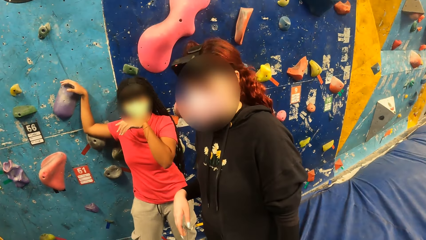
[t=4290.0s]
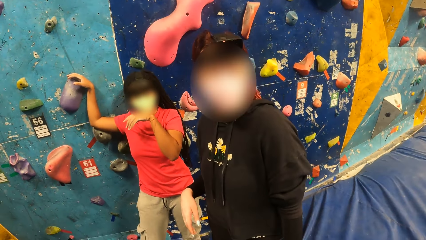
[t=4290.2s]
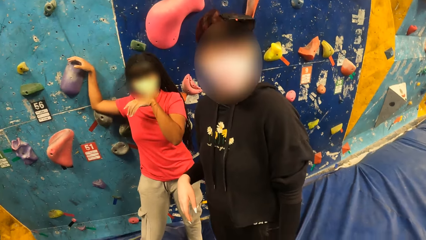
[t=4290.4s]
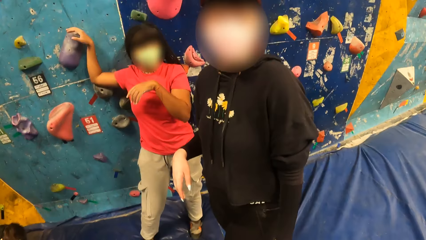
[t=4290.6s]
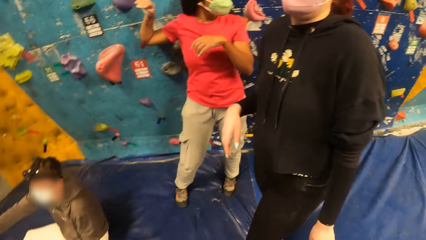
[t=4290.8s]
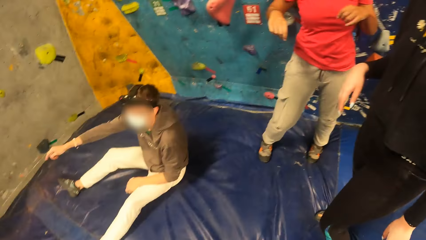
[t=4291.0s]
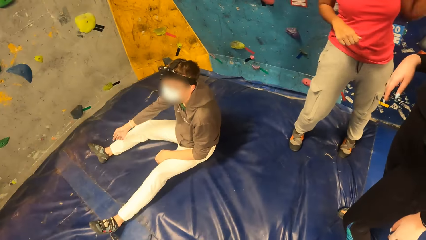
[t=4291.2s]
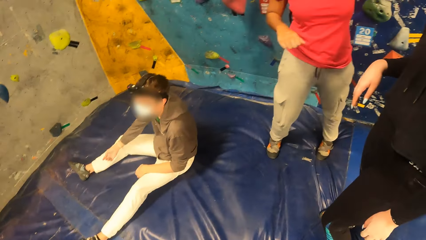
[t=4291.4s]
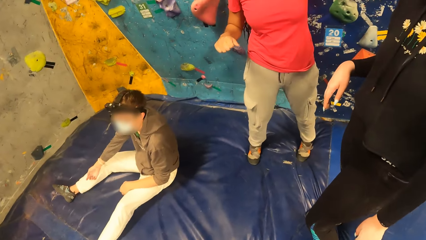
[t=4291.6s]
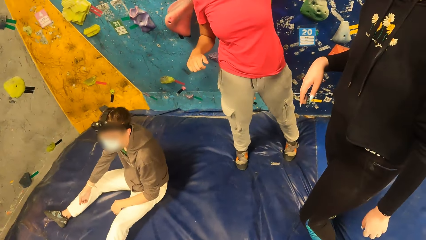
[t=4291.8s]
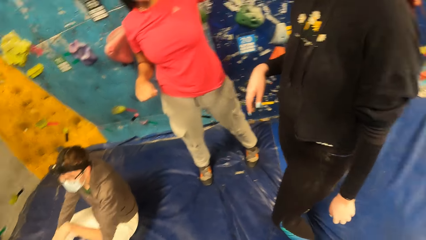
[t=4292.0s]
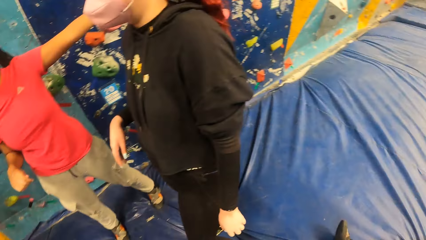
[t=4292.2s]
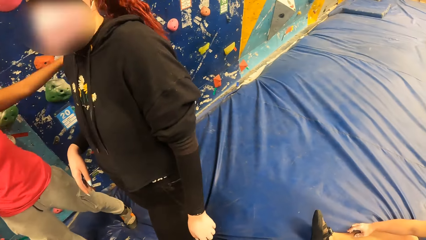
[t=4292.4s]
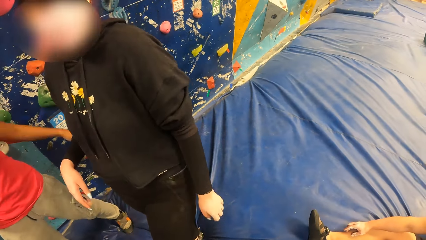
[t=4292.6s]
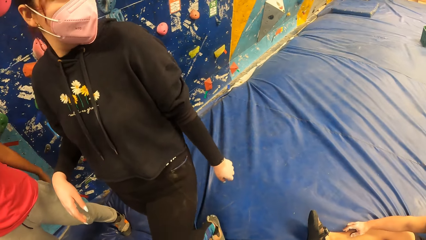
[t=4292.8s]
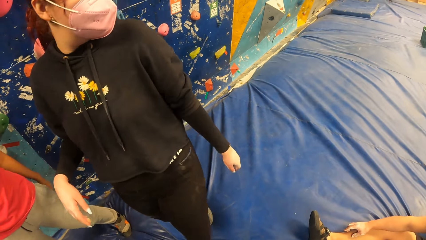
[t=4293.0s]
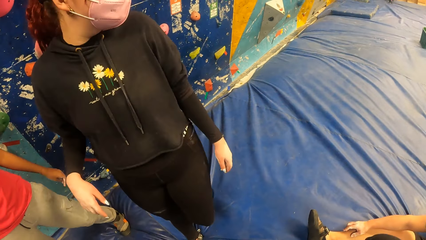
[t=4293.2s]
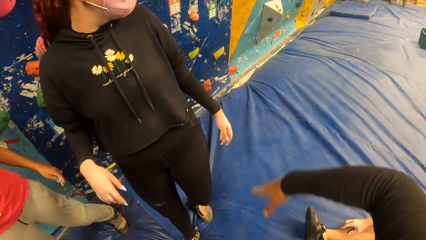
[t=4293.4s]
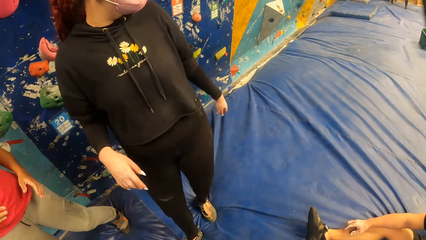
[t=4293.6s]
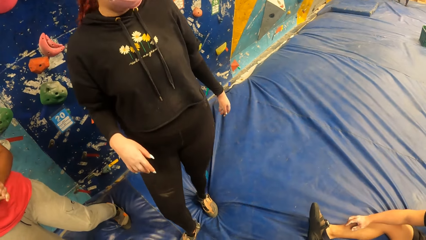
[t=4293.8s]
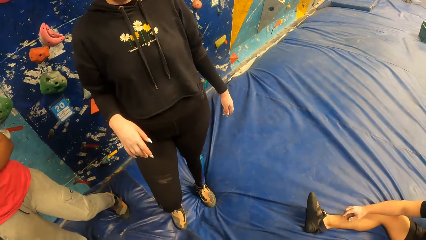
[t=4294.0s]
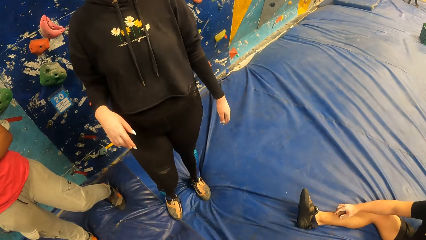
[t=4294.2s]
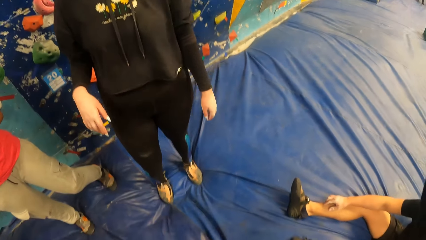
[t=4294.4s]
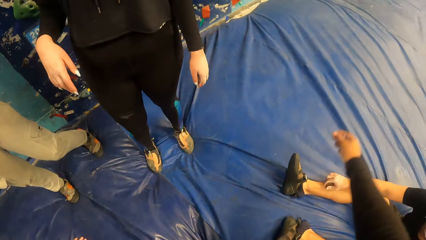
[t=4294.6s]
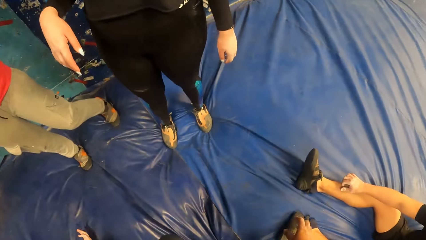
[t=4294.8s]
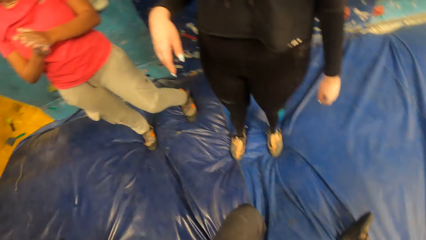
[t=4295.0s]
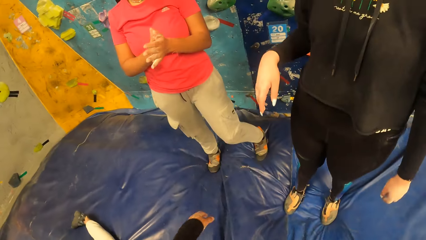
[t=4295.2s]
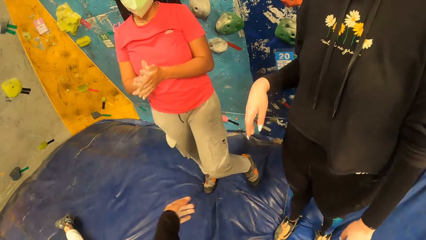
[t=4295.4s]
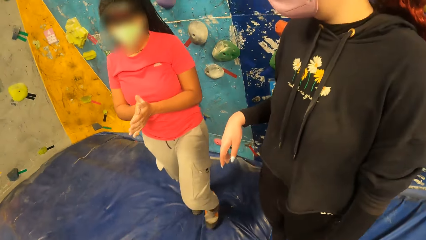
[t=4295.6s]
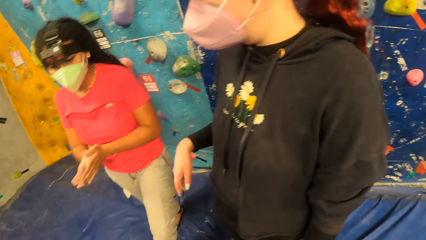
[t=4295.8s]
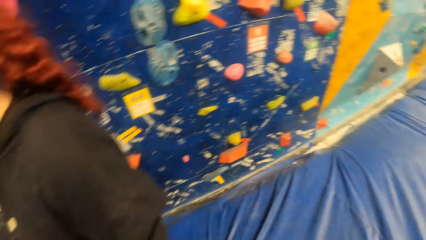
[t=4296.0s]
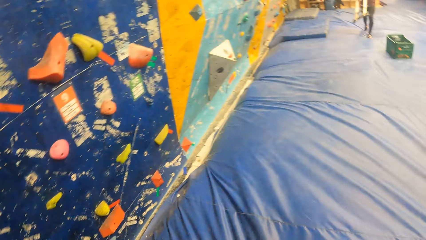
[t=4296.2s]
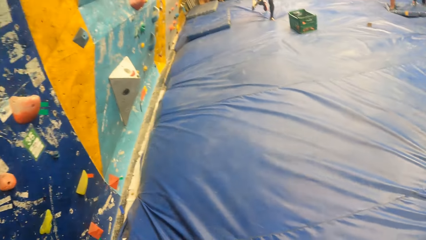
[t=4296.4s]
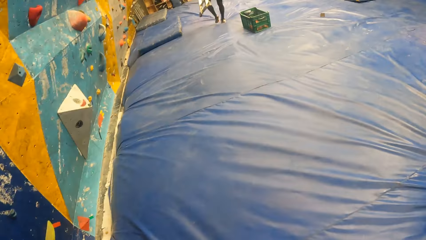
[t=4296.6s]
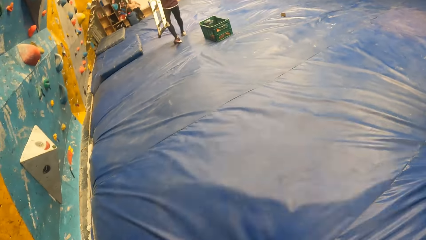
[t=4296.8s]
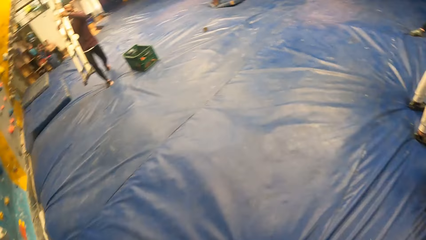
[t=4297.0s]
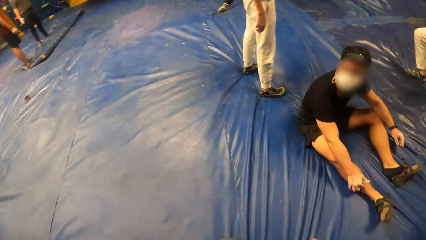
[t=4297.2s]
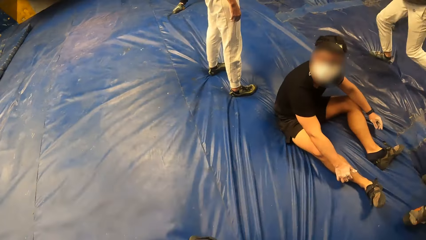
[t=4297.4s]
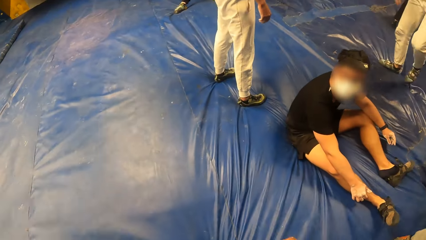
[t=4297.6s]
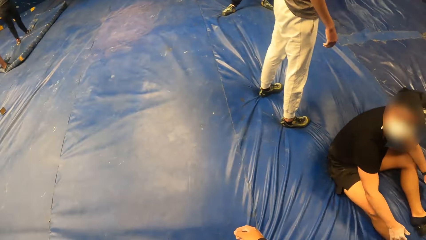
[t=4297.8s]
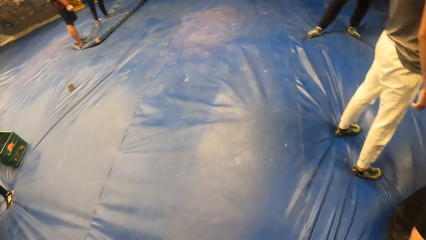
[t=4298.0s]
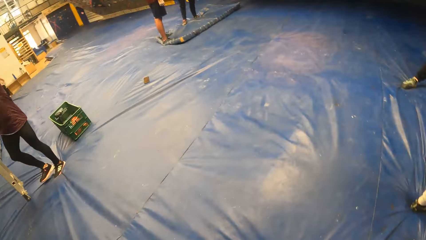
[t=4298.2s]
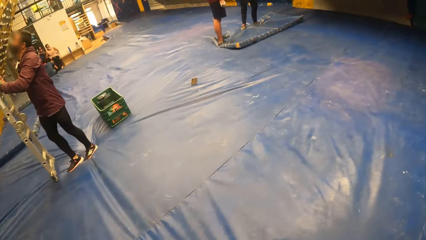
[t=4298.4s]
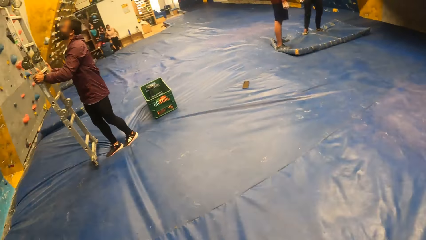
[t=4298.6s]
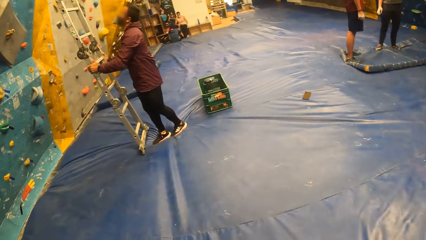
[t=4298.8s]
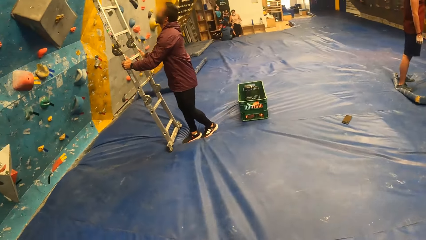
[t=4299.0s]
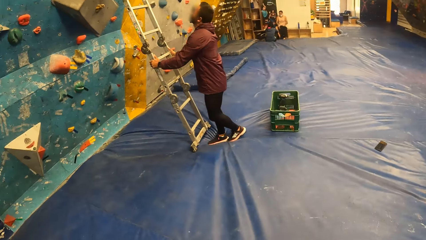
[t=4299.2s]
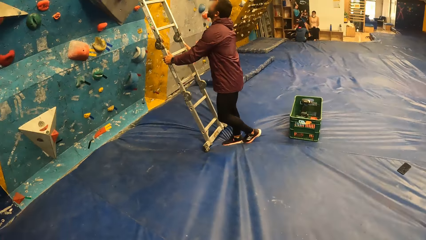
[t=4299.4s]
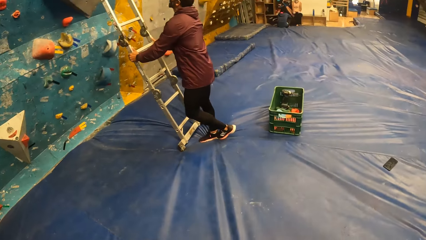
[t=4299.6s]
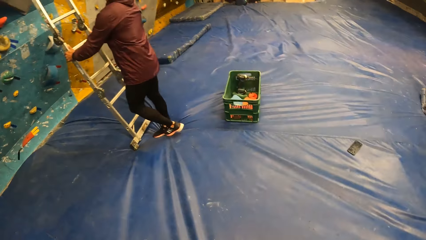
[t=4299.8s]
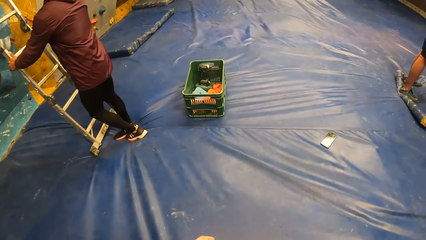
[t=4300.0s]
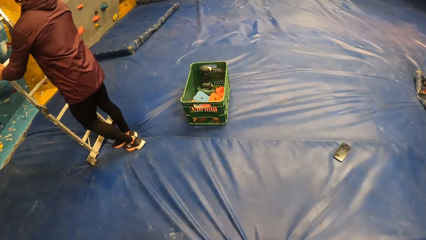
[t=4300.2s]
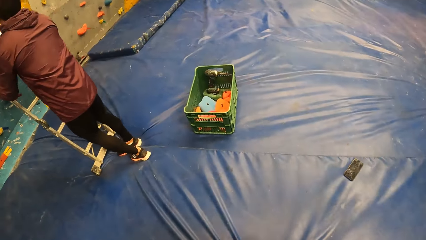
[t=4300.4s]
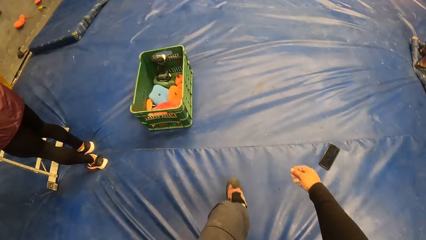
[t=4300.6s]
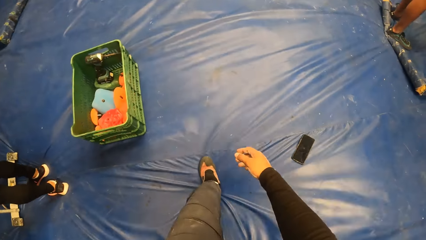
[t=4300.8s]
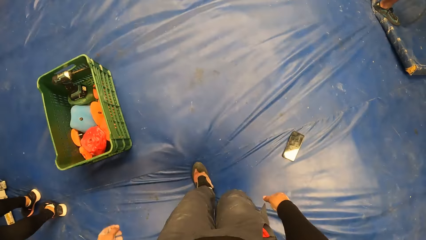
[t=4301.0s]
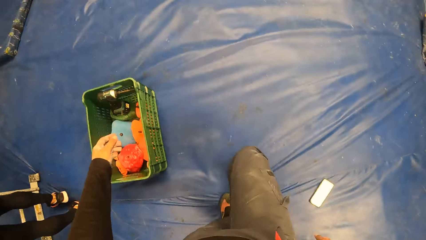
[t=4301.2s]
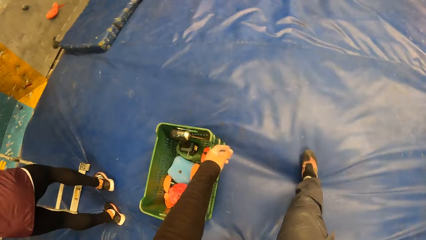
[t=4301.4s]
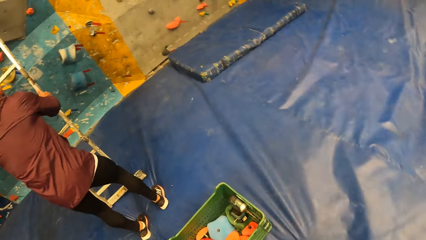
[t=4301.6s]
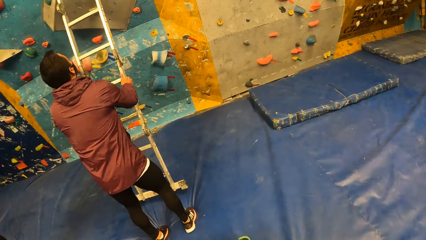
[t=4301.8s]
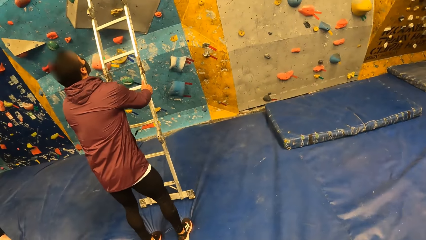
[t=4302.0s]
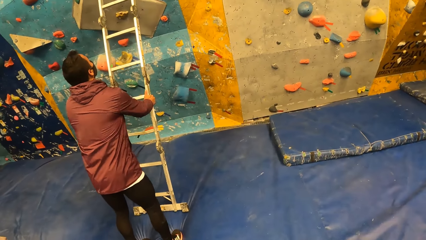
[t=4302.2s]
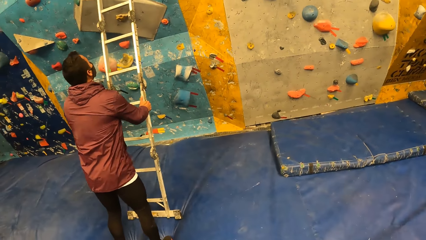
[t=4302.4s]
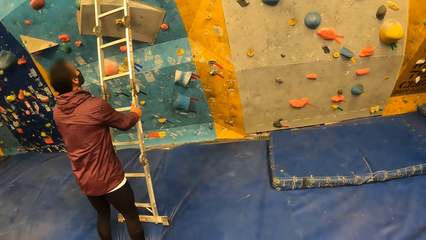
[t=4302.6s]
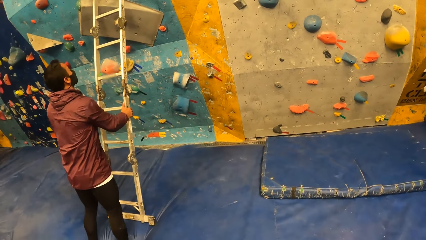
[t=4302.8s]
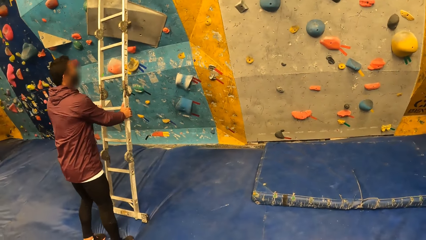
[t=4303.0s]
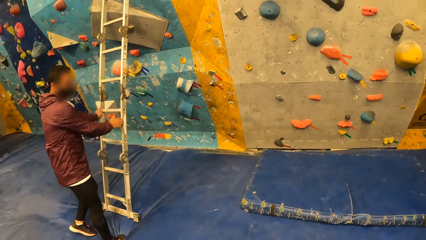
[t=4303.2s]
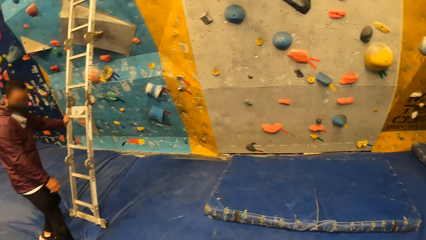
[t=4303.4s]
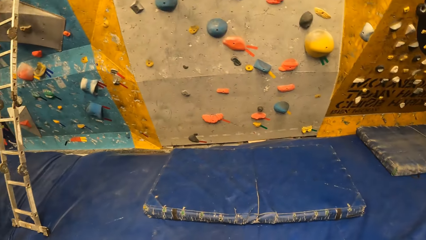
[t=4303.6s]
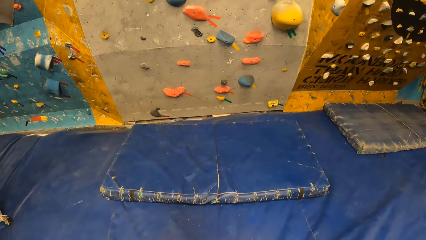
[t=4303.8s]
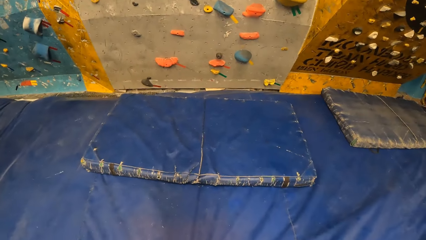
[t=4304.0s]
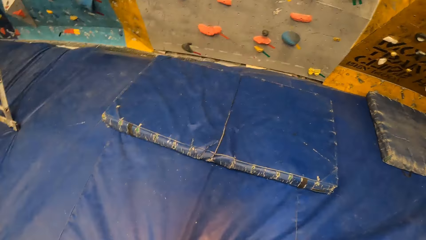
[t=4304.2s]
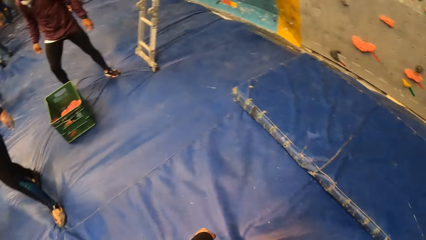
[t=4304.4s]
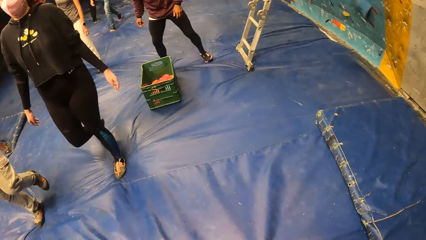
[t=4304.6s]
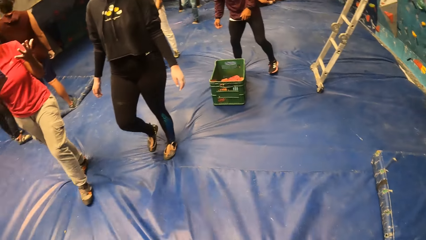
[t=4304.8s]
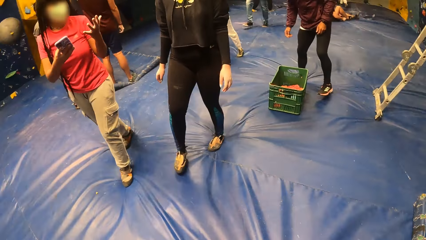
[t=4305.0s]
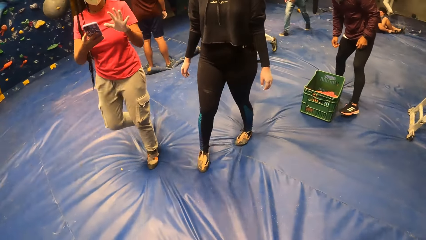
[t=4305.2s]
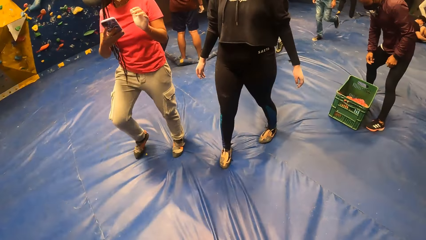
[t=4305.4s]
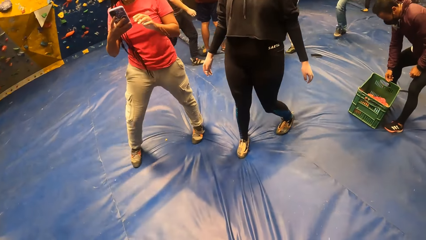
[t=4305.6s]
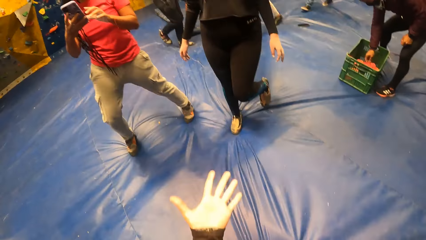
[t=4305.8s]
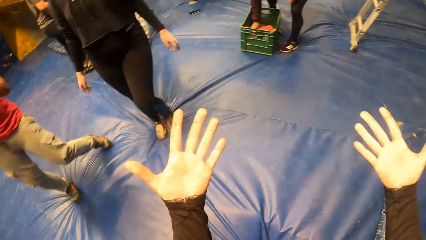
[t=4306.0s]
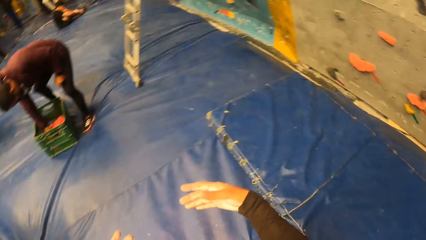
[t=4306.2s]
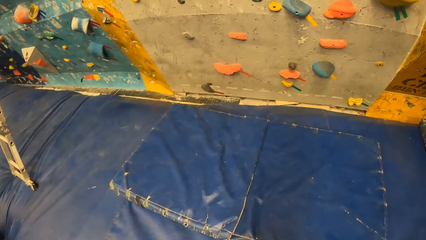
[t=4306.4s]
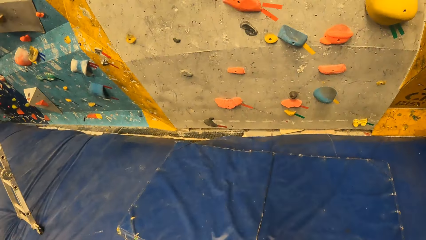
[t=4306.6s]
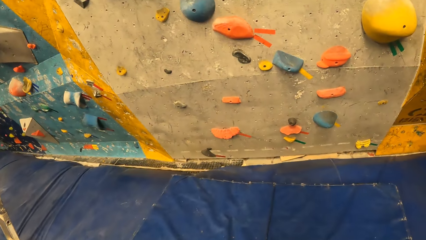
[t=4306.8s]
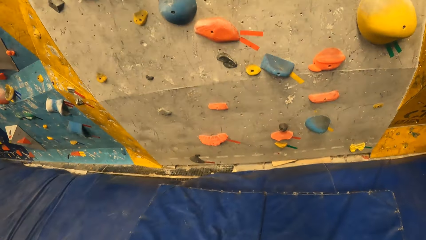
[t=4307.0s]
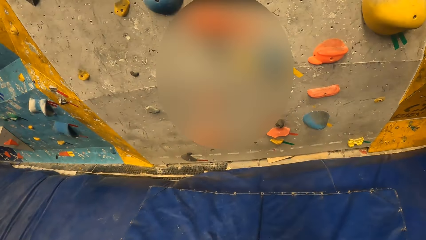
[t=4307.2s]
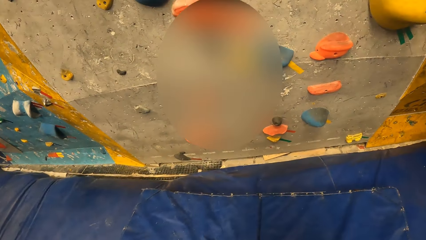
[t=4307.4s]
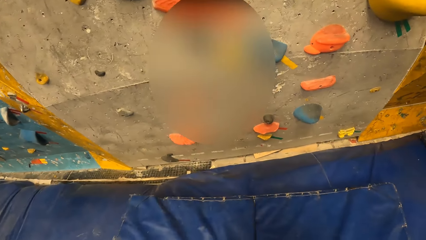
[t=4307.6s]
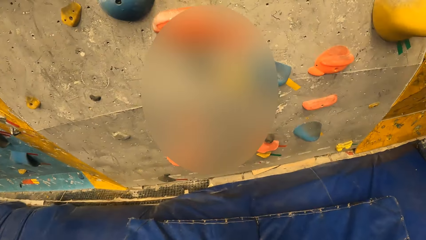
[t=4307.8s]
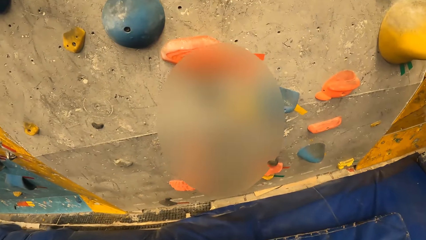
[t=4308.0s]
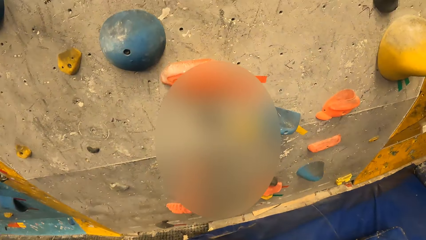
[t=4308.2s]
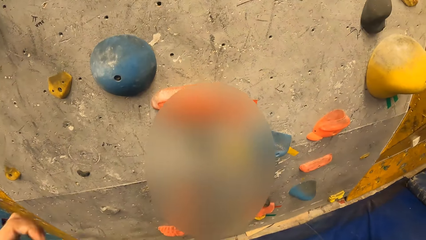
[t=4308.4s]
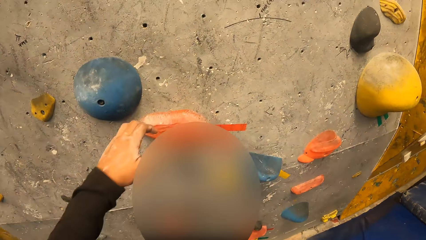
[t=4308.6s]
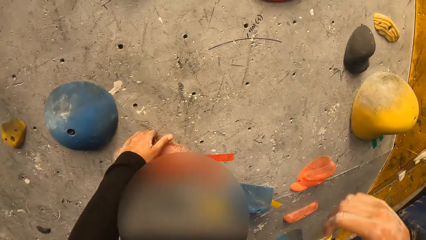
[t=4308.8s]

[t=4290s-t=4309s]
The camera wearer converses with a woman and a person. They look down, look up, and converse with the woman and the person. Another woman rubs her hands together. The camera wearer turns right, walks forward, turns right, walks forward, and turns left. A man places a ladder against a wall with both hands. The camera wearer walks forward, turns left, walks forward, turns back, stretches out hands, turns front and walks forward.
